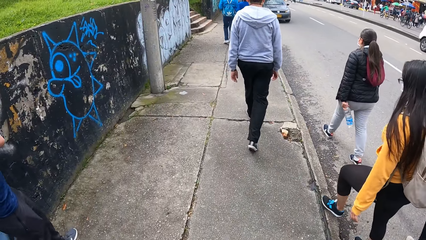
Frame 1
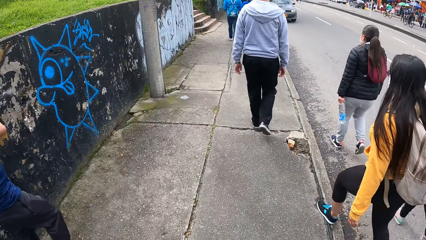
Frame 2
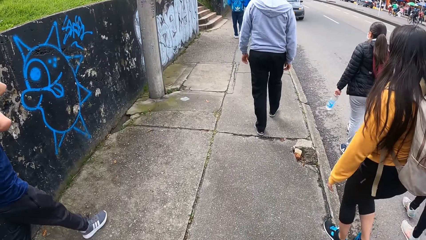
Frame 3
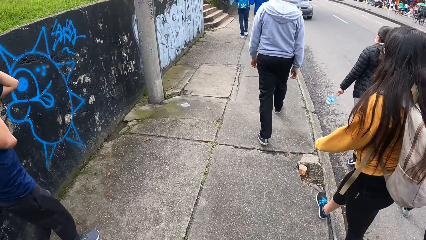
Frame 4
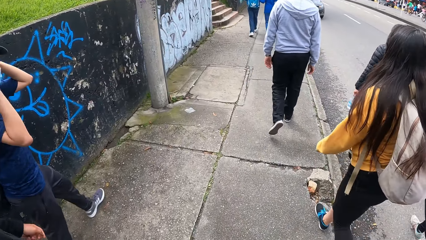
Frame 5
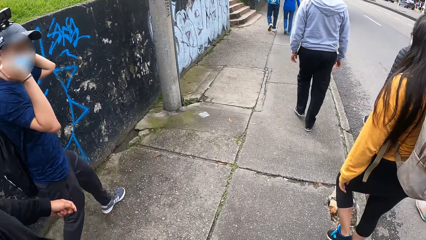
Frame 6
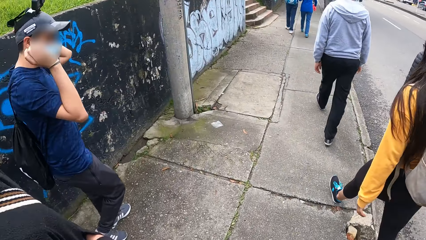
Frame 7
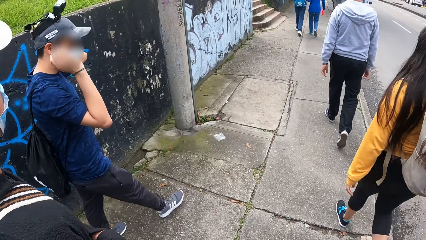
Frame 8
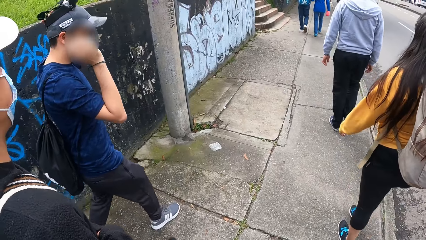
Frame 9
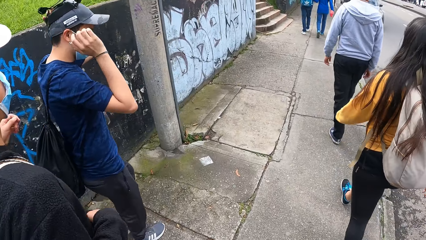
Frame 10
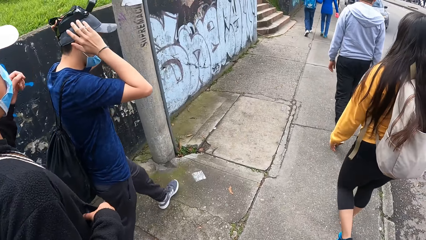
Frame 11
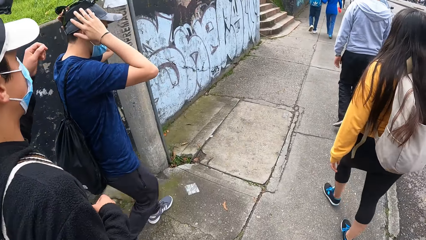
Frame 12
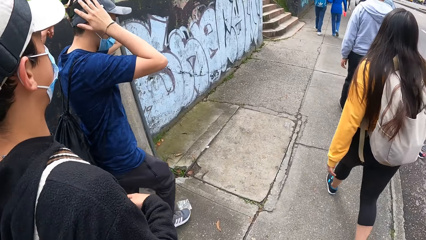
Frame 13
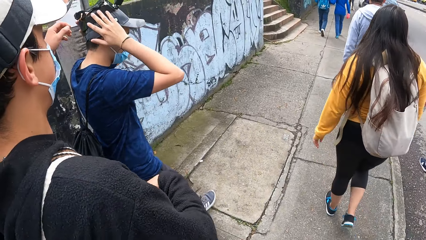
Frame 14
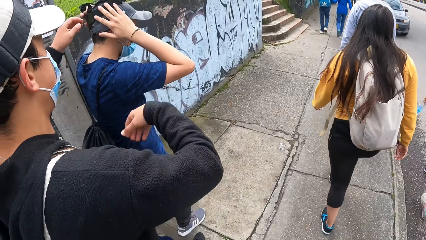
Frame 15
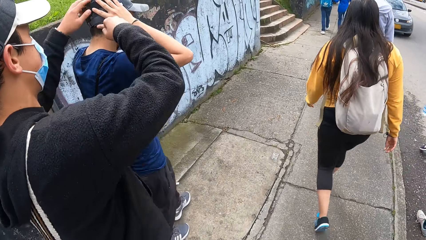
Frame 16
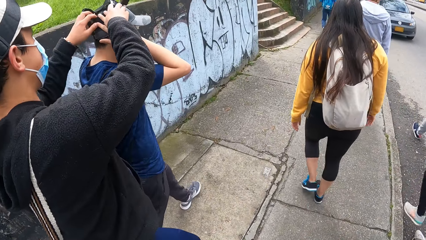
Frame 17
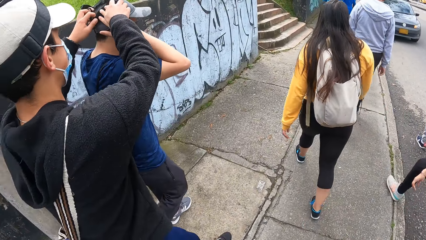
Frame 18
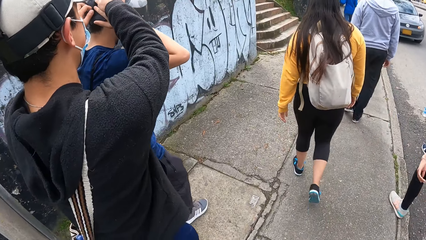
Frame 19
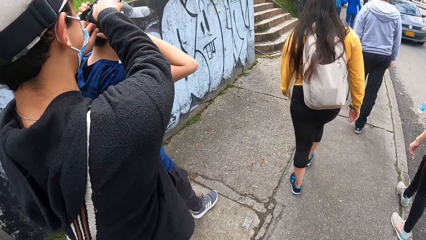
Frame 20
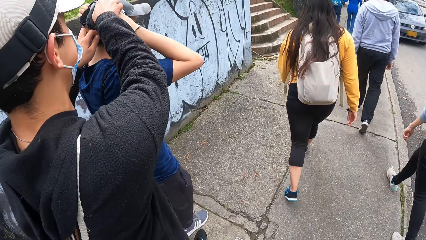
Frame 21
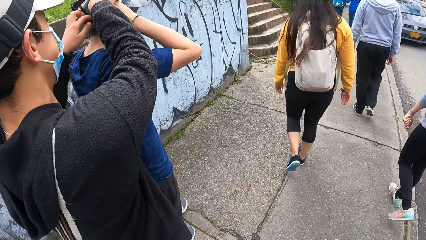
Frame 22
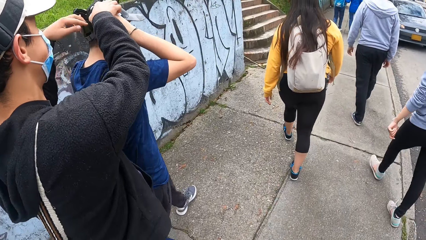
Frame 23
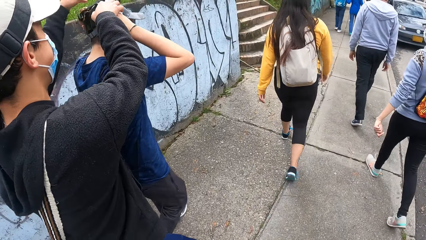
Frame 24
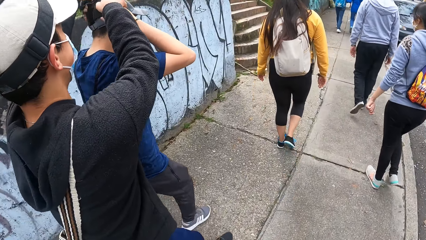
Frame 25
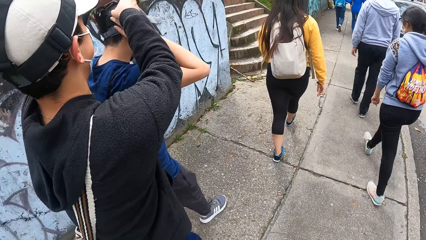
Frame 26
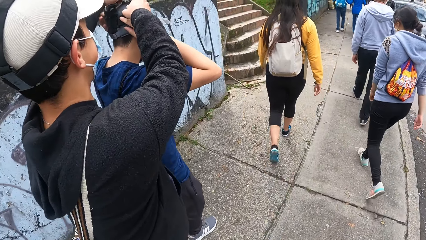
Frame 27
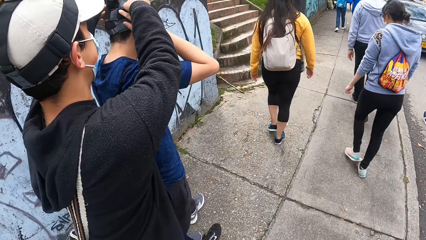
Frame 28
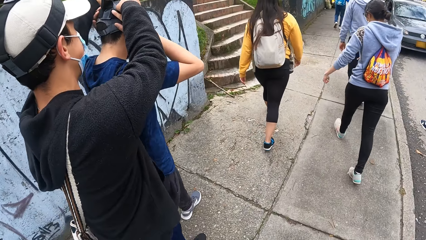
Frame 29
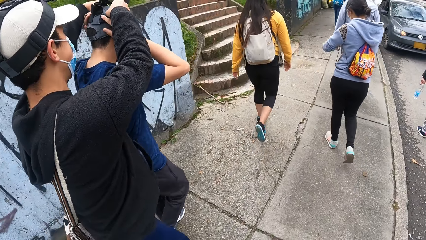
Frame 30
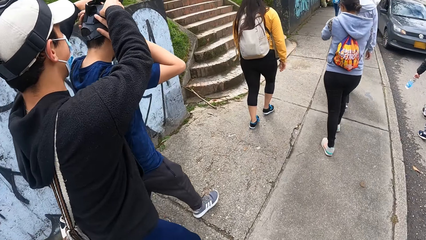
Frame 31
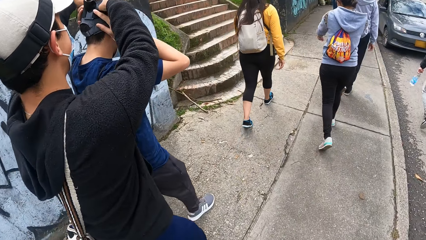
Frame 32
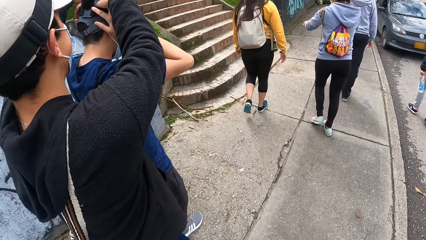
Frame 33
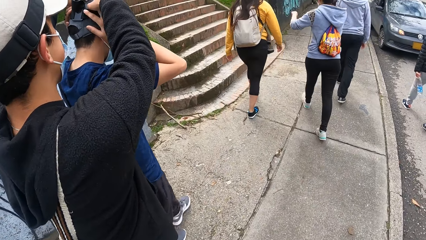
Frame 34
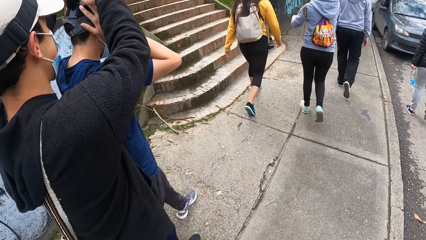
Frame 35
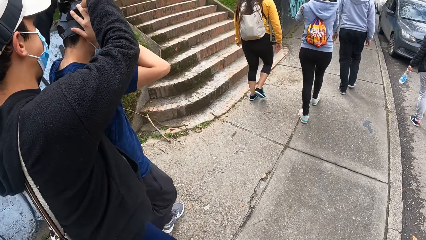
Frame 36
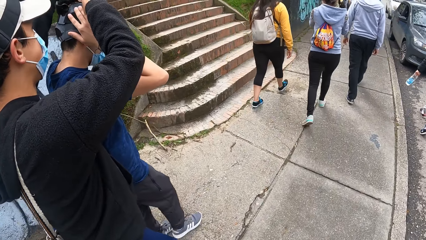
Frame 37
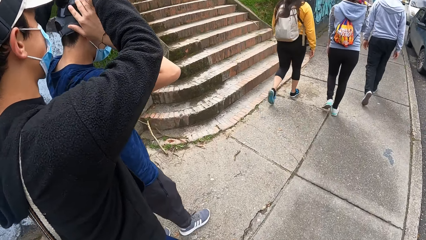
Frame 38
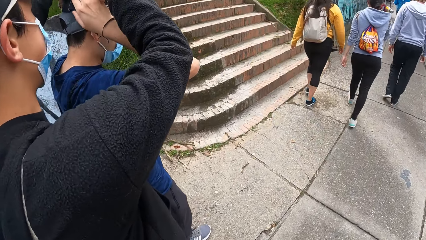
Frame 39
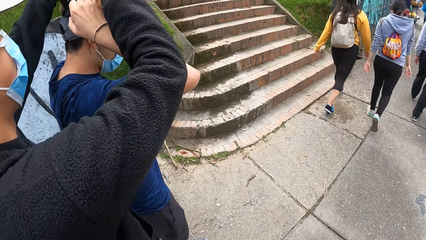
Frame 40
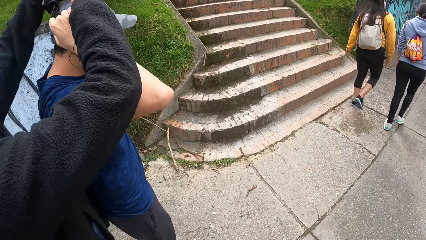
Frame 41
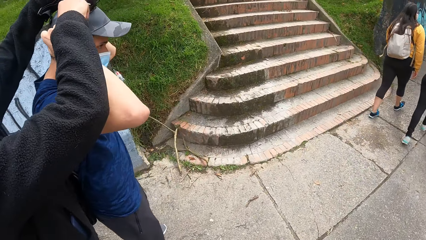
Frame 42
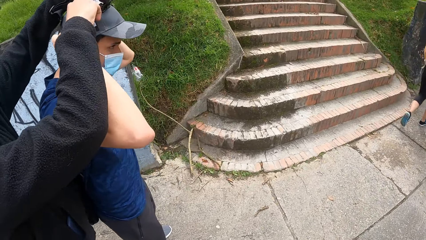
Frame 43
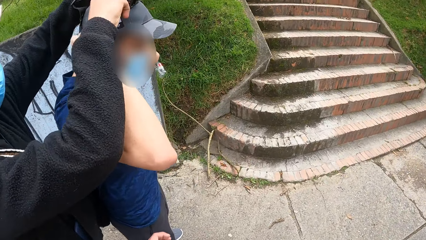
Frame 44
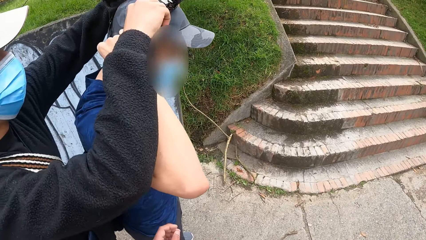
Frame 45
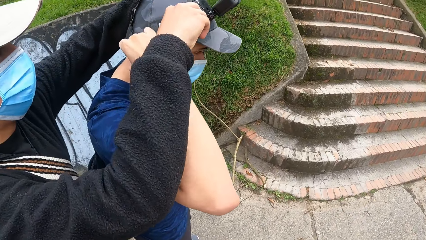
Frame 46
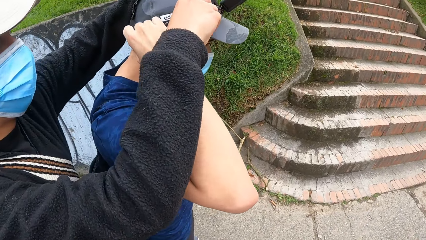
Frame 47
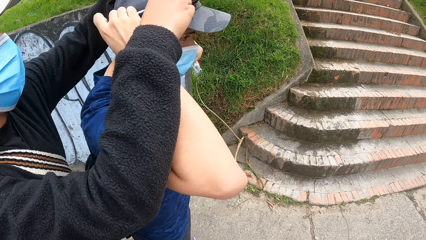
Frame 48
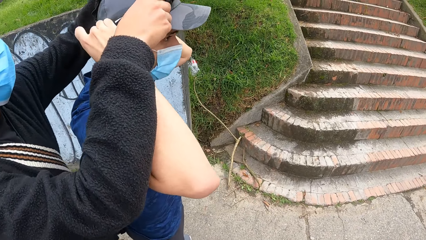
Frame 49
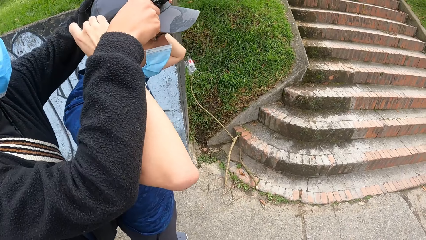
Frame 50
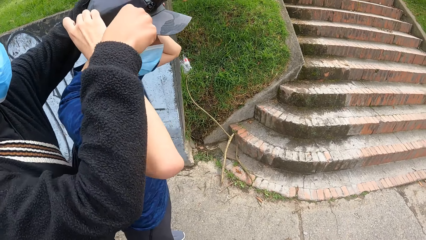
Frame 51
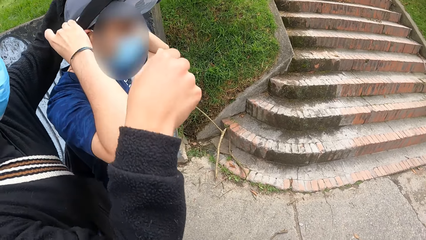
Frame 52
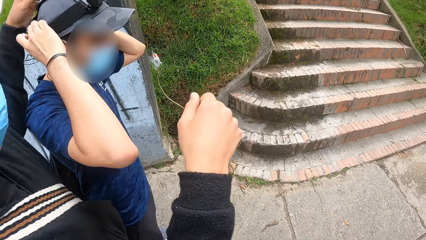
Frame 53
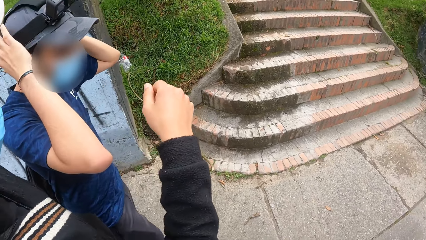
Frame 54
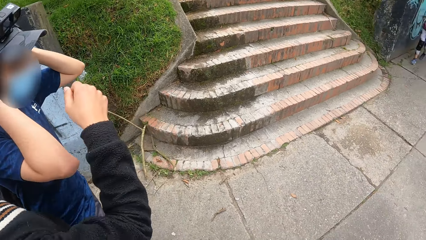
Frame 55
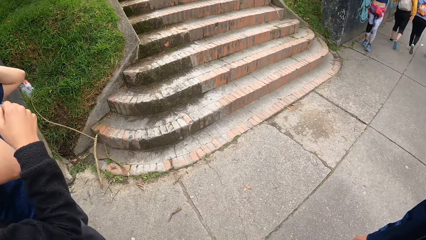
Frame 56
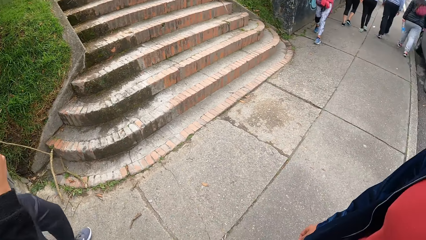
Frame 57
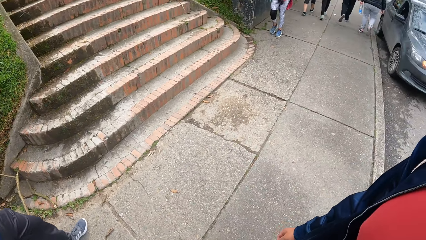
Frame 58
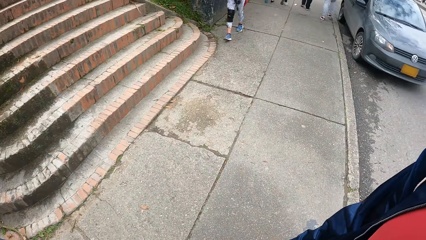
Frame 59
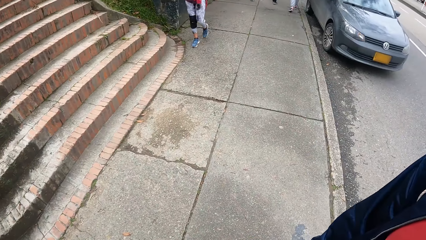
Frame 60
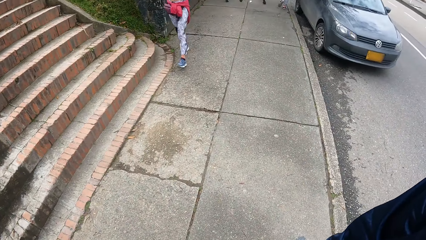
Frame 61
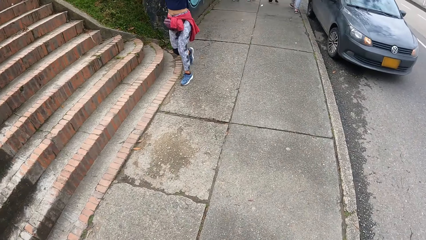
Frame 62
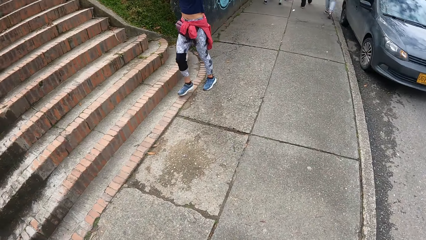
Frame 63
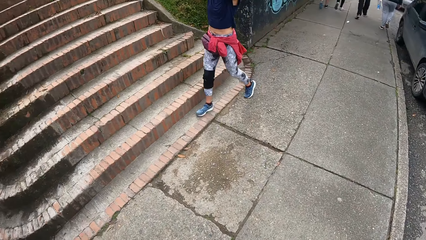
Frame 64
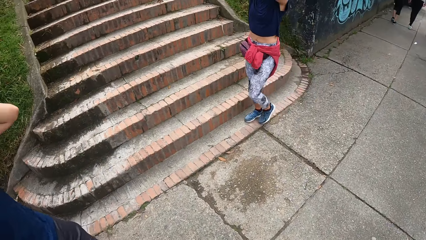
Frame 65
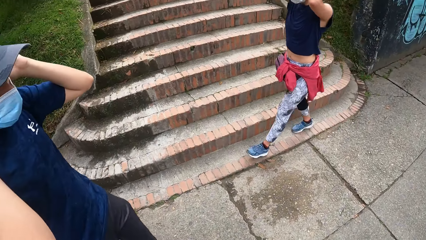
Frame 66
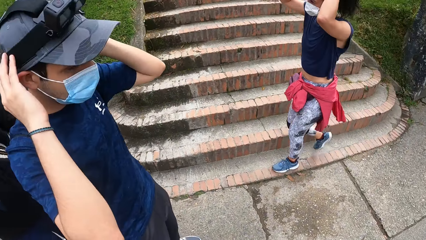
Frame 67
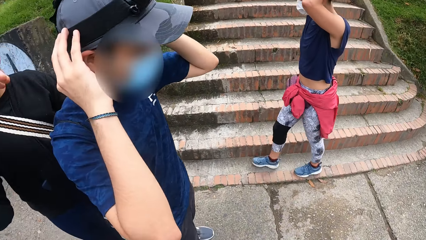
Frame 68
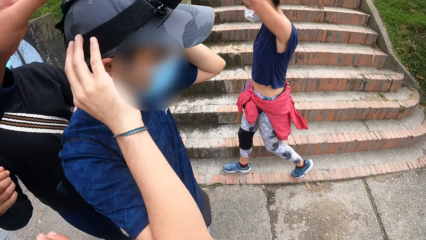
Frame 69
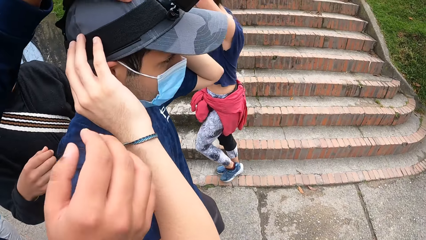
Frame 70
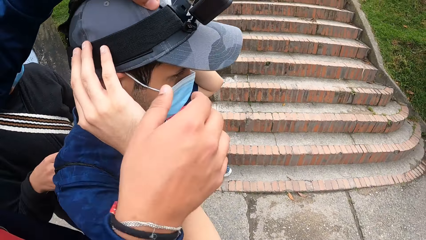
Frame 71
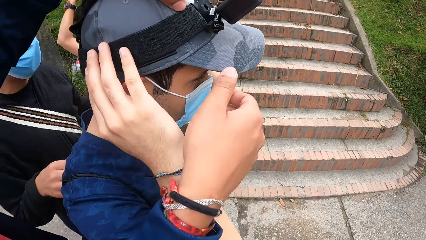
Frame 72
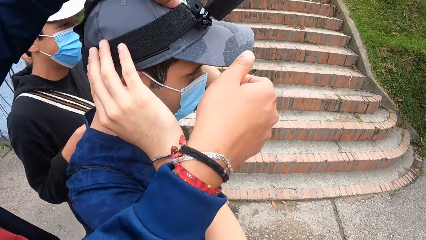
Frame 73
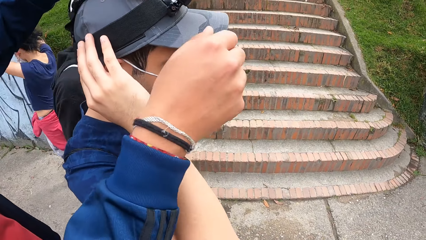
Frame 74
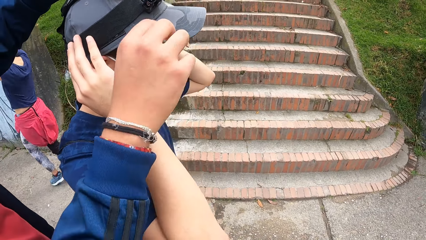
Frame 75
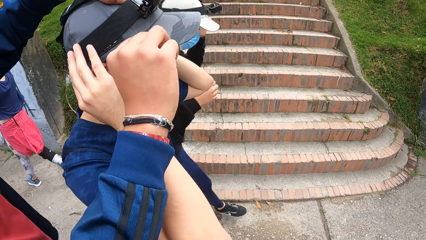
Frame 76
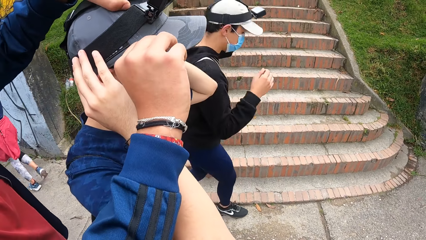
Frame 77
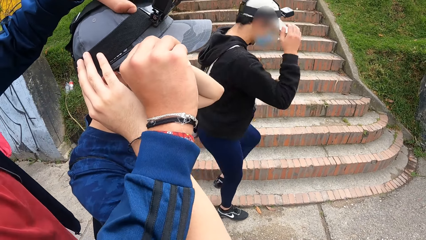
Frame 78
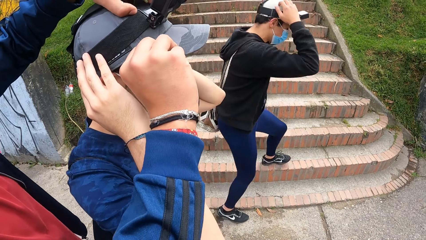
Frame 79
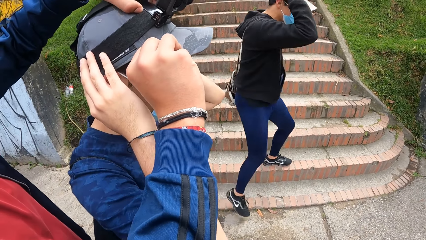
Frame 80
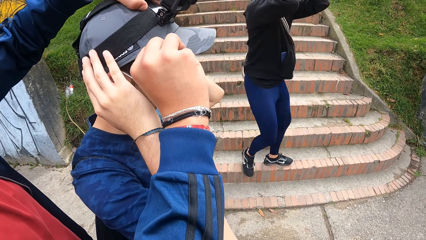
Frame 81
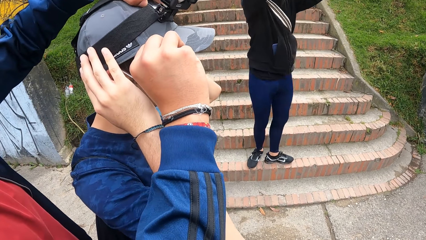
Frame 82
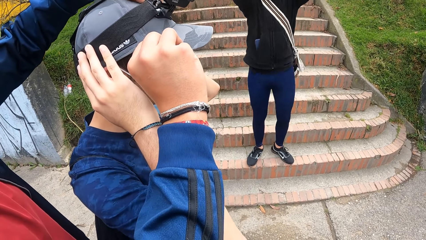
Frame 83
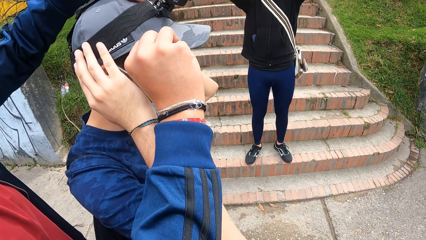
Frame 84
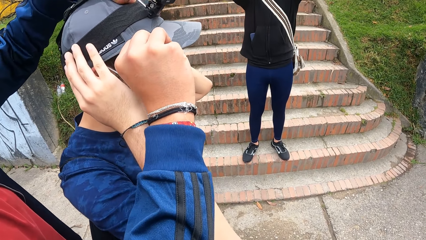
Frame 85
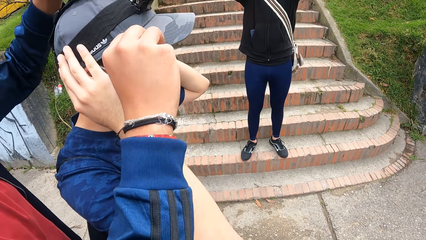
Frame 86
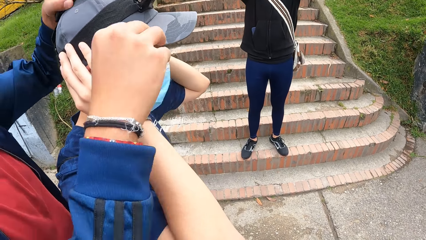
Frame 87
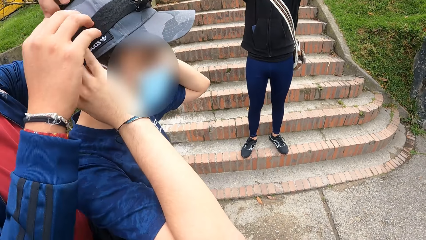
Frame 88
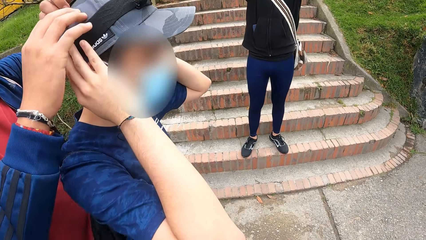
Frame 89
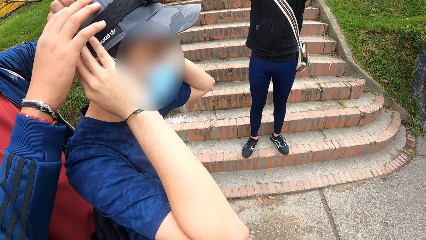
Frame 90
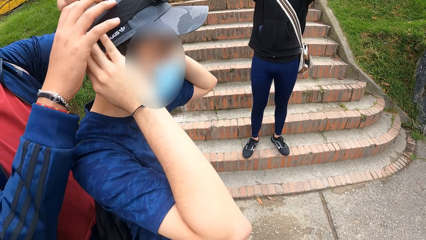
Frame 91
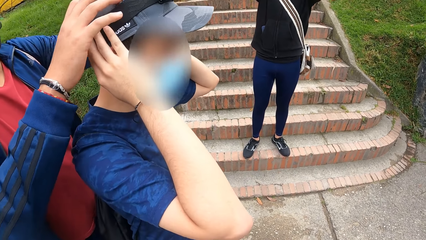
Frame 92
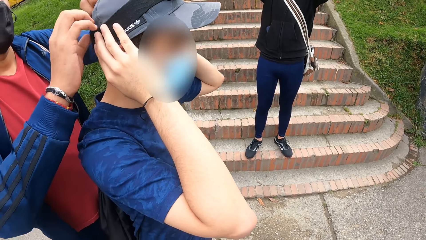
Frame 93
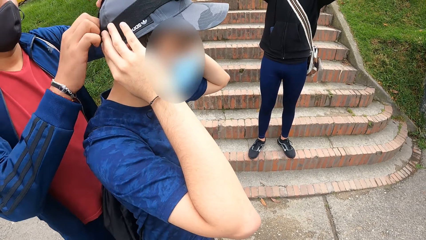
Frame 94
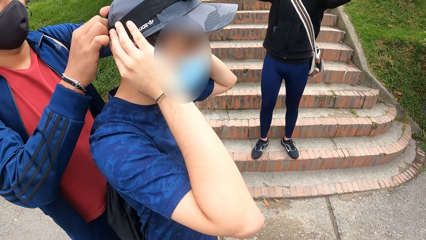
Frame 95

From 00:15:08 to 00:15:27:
The man touches his head with his hands. Another man adjusts the first man's camera with his hands. A man adjusts the cap. The camera wearer looks around. A third man adjusts the first man's camera on his head with his hands. The second man touches his camera with his hands.
